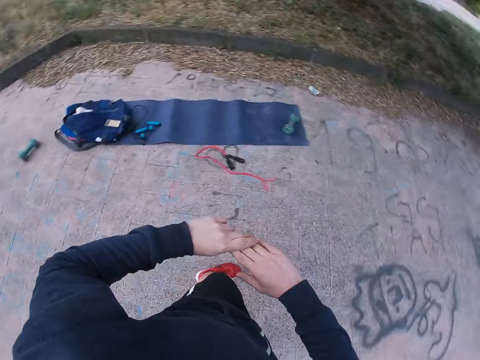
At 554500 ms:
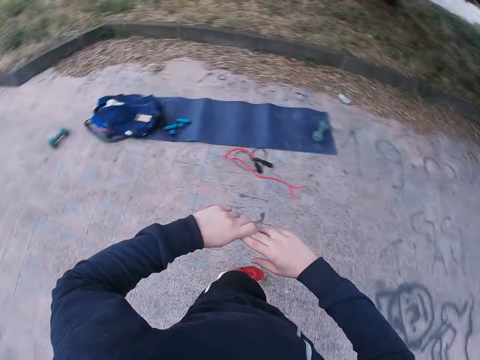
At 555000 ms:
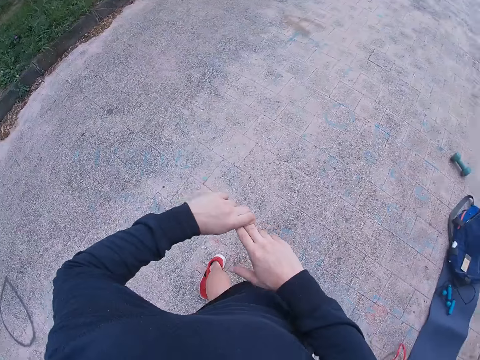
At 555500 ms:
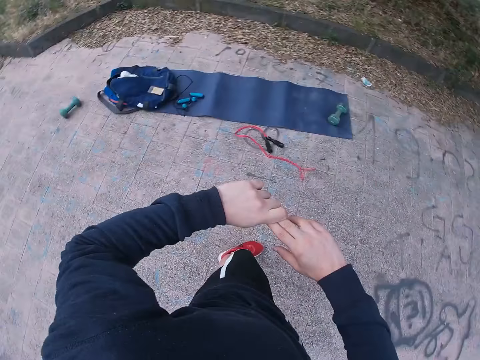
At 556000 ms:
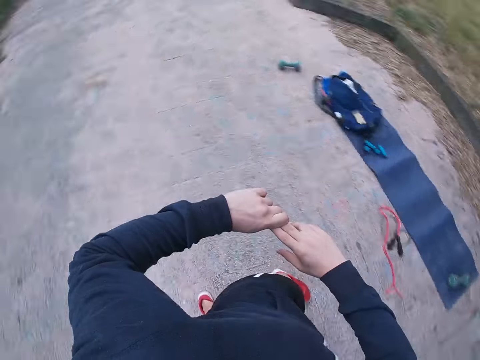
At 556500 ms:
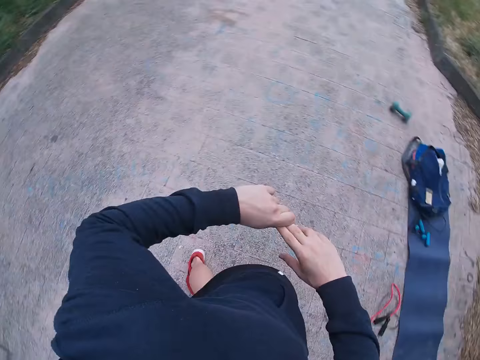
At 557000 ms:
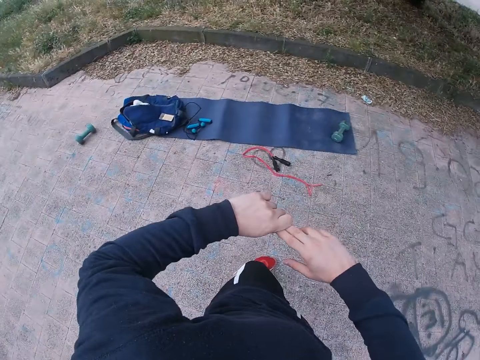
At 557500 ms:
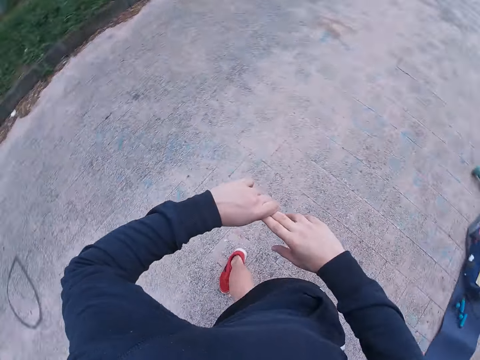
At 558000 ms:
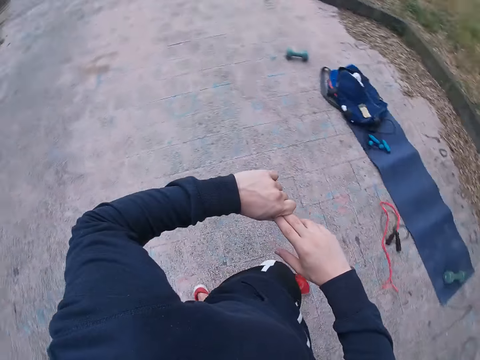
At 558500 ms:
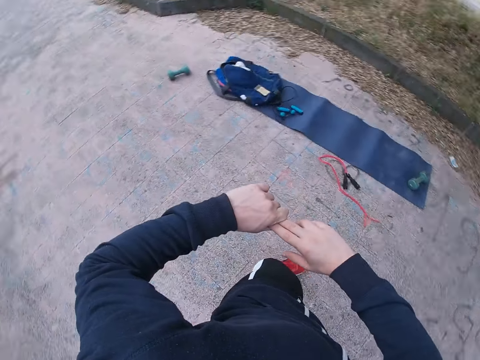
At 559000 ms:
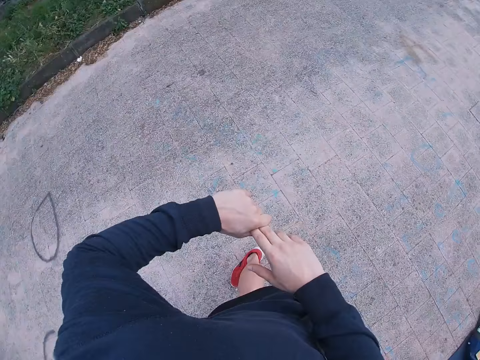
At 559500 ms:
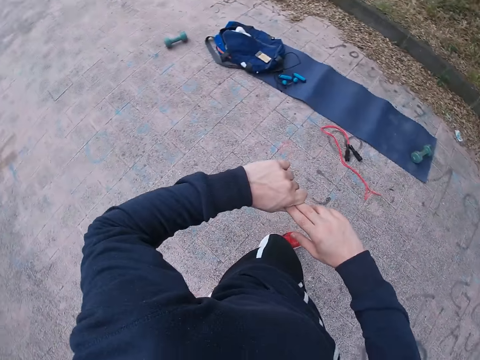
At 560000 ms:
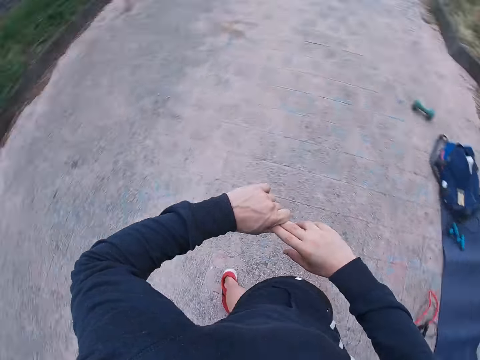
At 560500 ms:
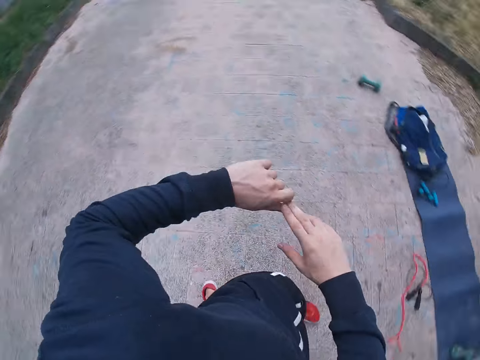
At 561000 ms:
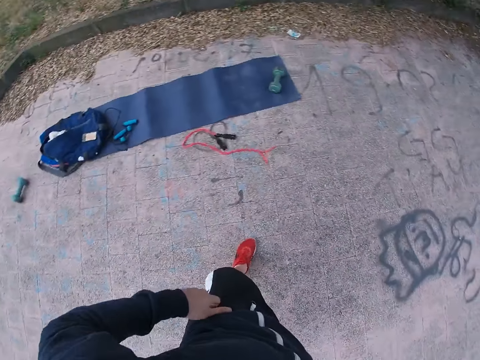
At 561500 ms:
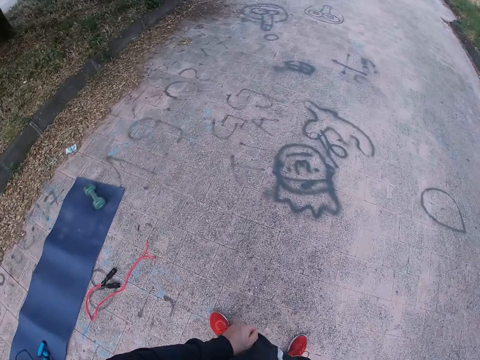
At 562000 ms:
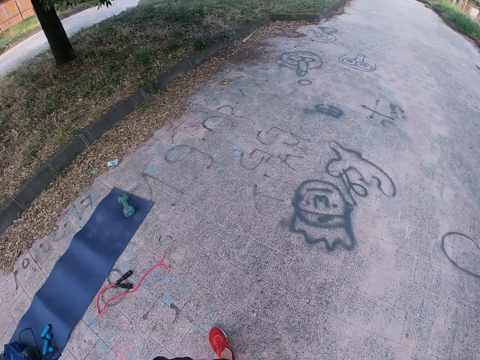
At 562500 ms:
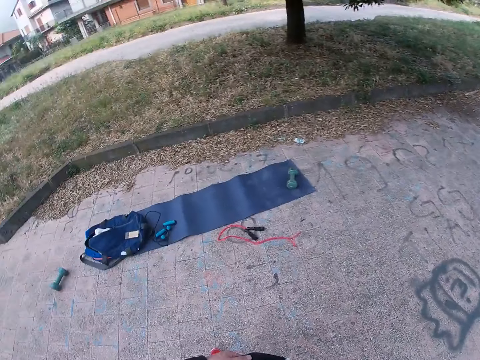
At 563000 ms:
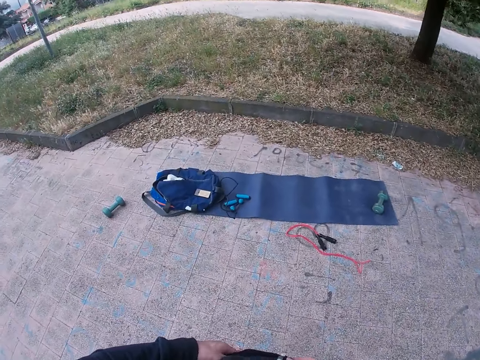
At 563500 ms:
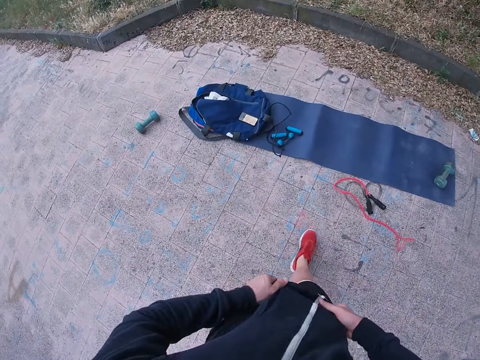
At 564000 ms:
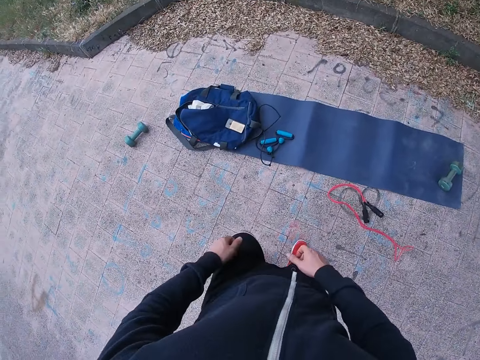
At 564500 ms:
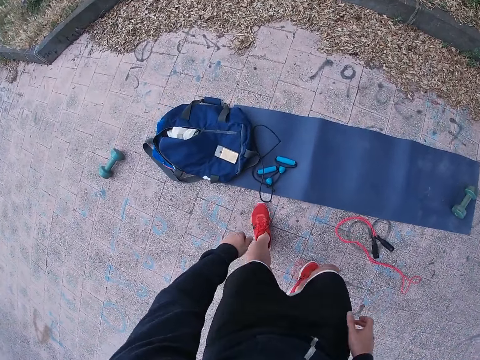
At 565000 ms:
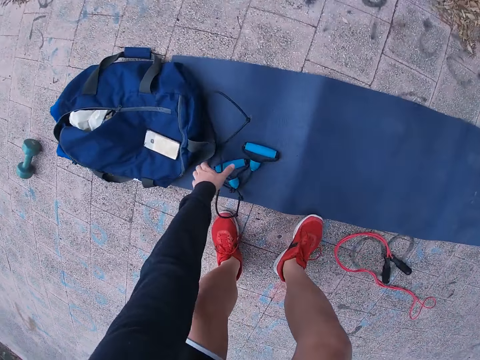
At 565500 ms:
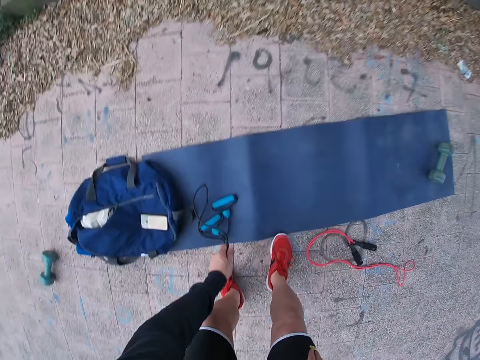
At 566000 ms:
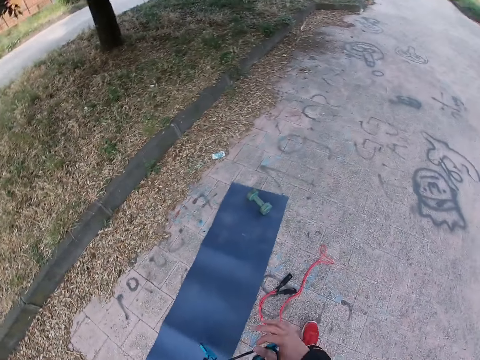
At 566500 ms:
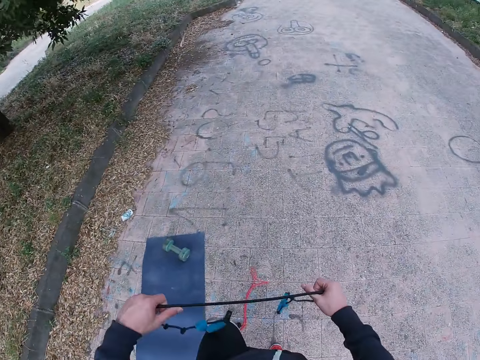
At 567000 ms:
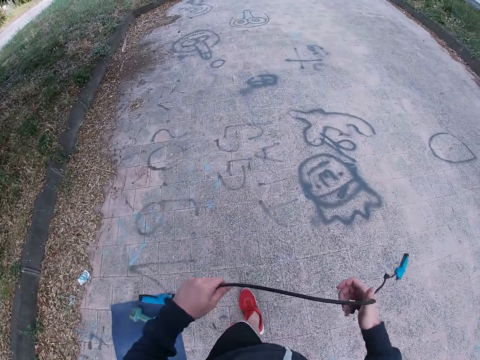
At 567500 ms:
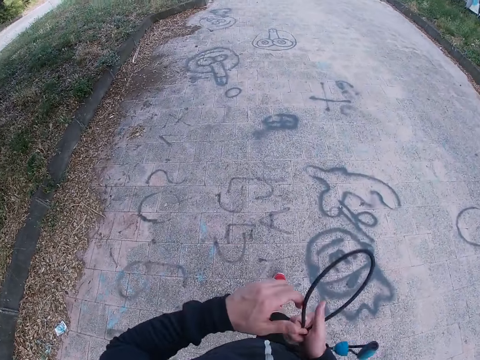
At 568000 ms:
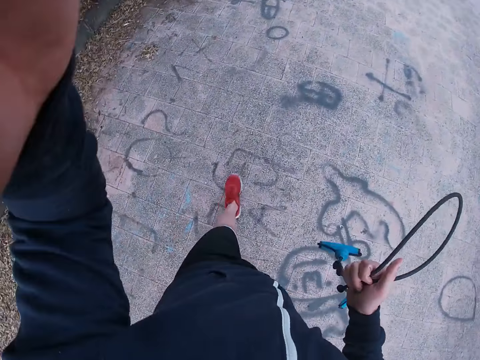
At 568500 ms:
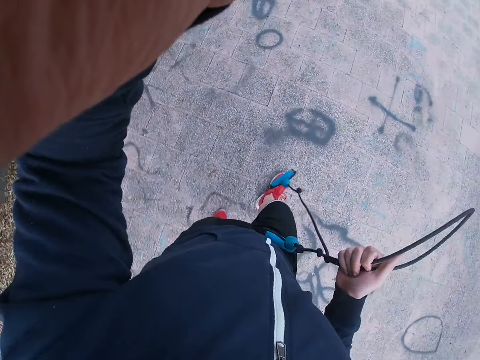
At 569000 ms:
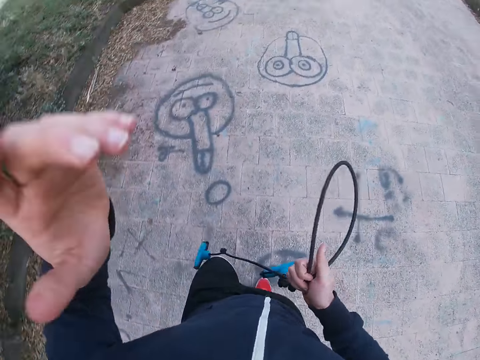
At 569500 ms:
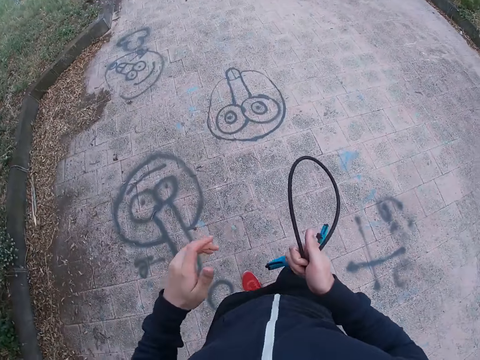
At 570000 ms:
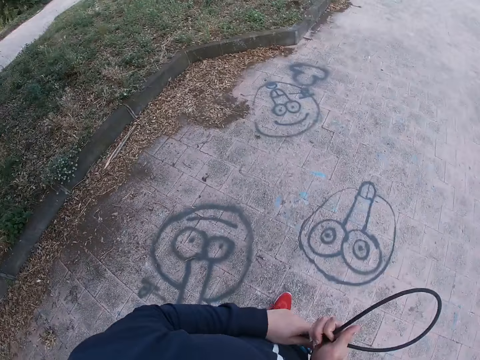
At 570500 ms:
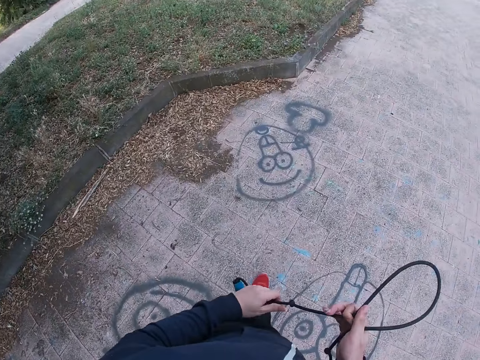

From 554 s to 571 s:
The camera wearer stretches his body around. He pulls his sweatshirt. He walks around. He picks up a skipping rope. He walks on the road. He walks with the skipping rope. He adjusts the camera.

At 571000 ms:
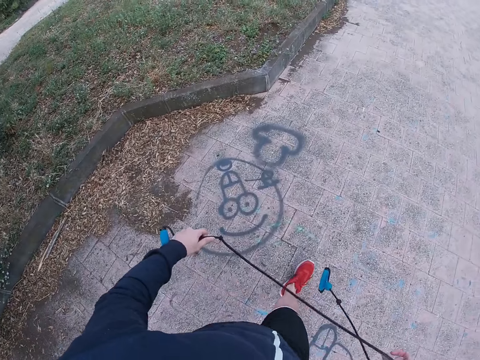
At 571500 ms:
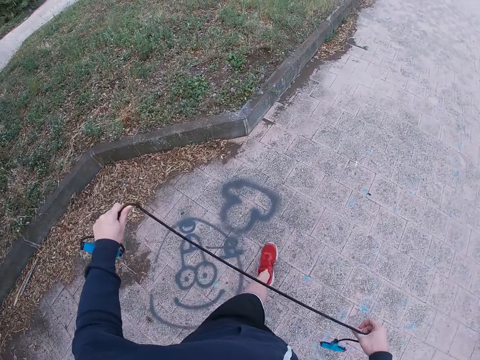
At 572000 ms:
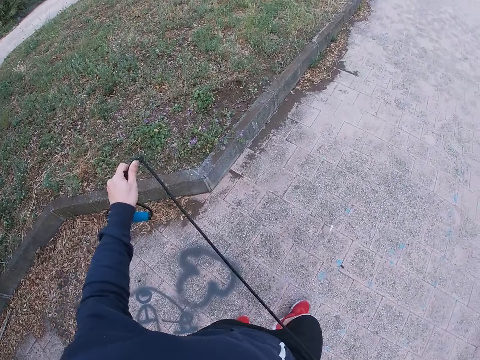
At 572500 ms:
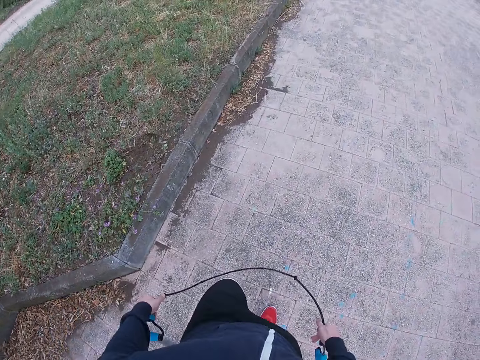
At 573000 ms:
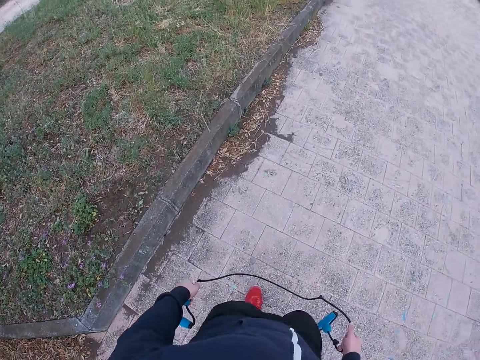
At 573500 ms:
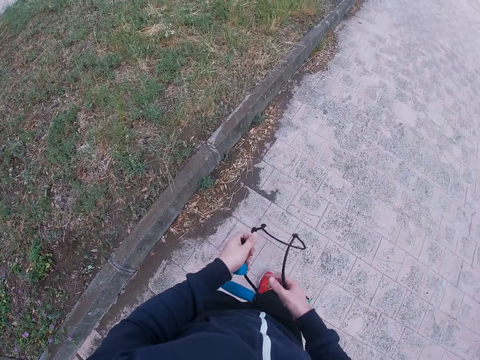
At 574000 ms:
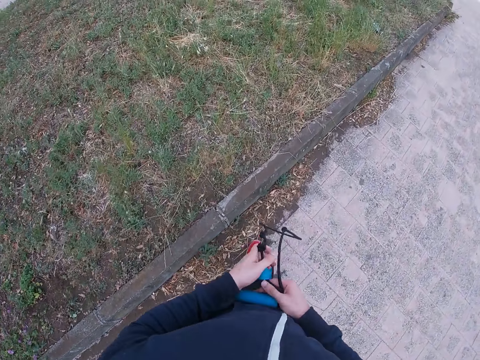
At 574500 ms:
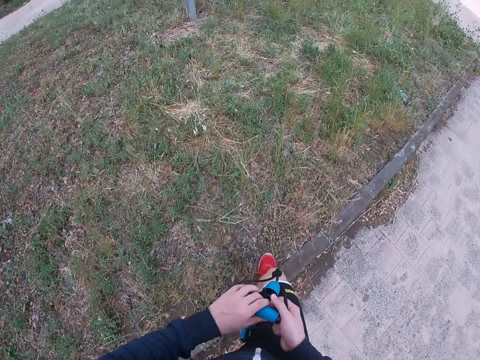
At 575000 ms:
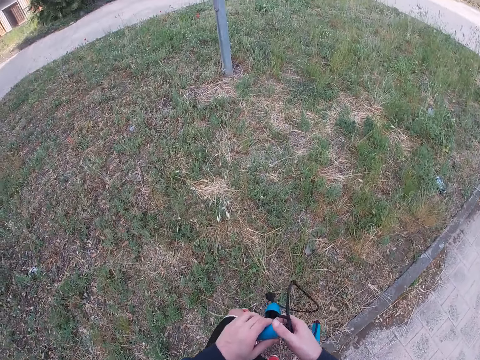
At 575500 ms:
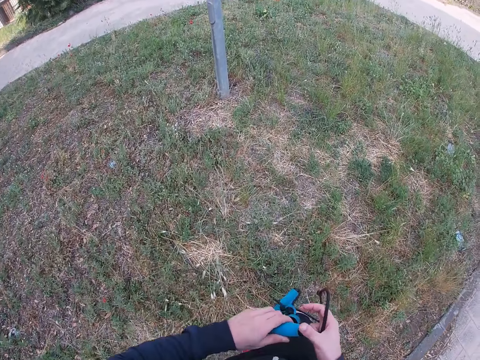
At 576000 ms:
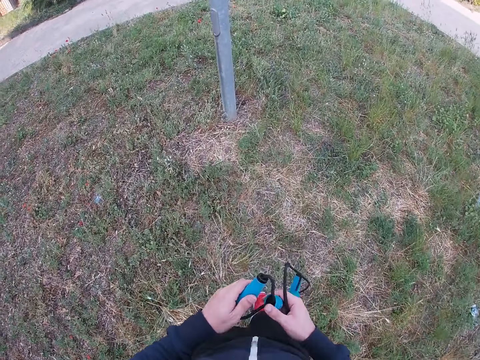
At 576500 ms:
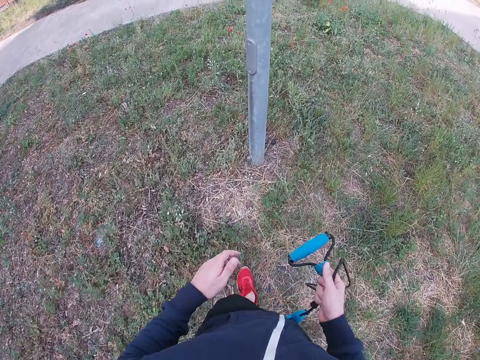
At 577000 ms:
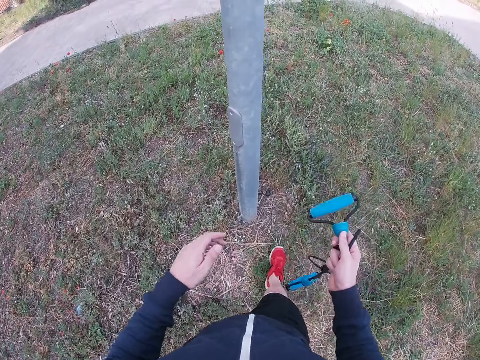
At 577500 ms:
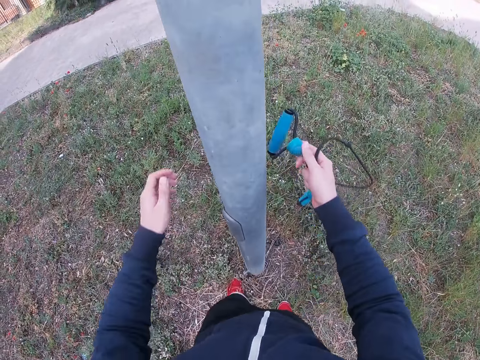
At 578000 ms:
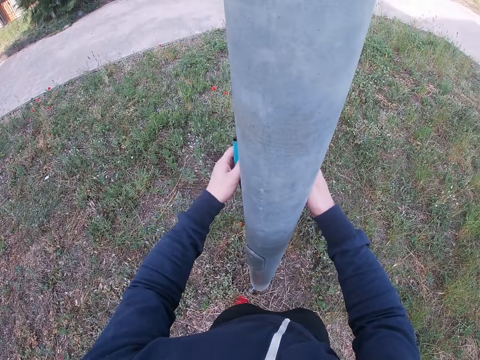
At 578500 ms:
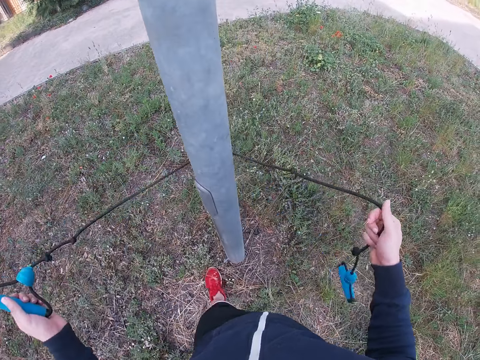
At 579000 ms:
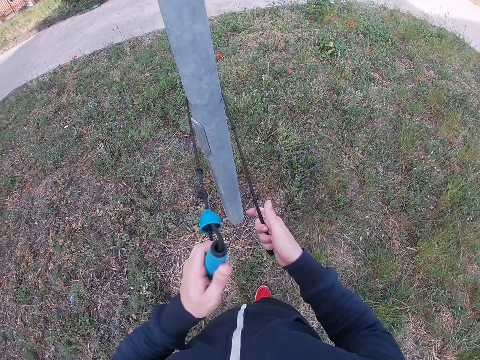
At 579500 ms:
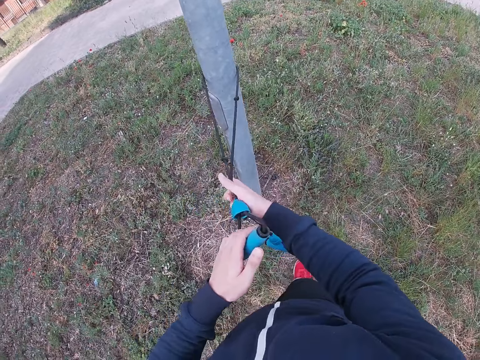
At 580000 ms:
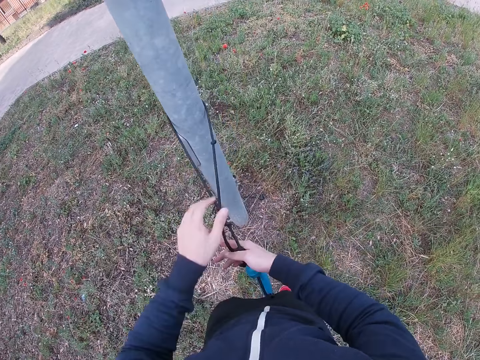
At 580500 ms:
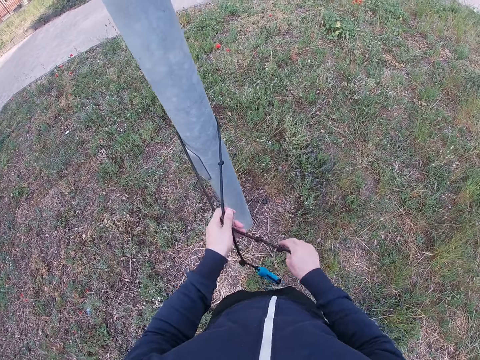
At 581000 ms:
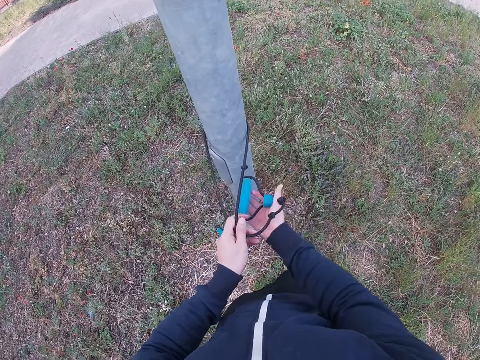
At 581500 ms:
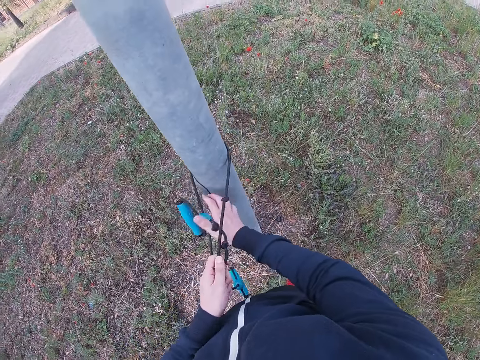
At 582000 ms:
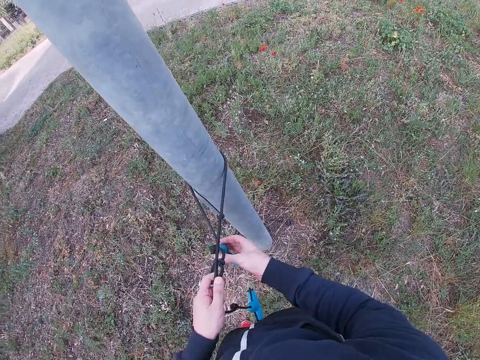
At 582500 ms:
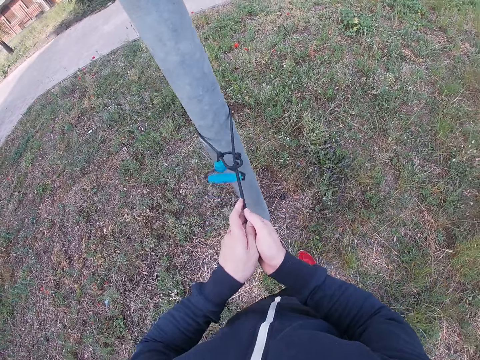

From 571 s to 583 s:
The camera wearer straightens the rope. They walk with the skipping rope. They walk towards the pole. They tie the pole with the skipping rope.
